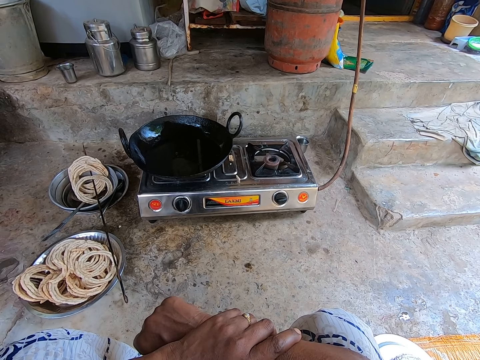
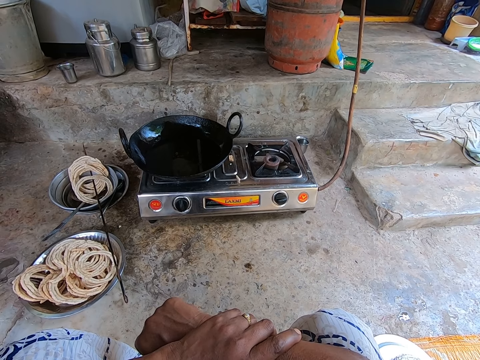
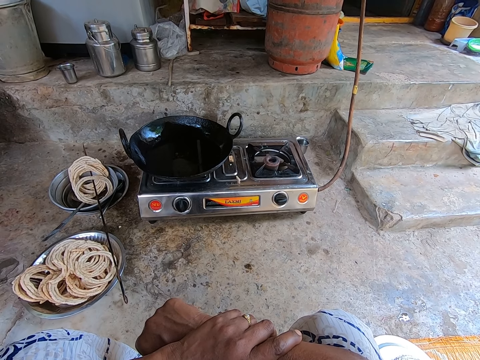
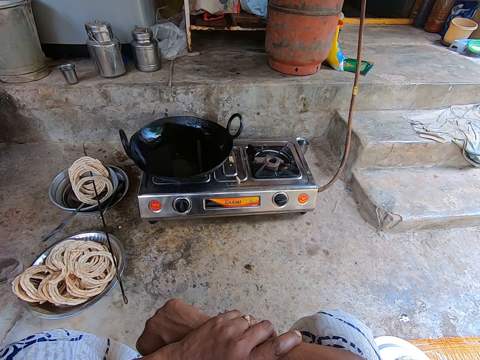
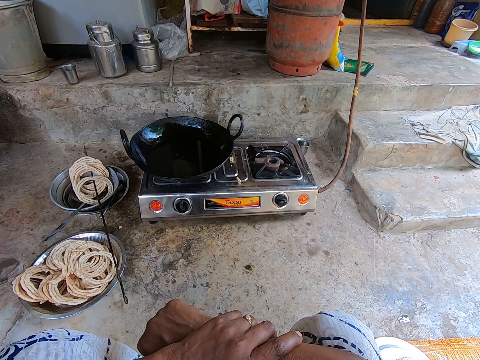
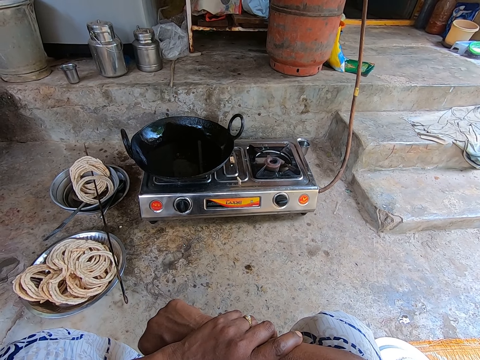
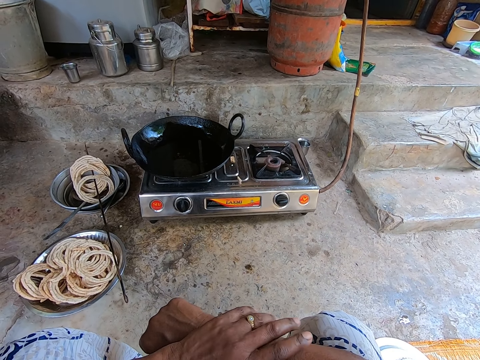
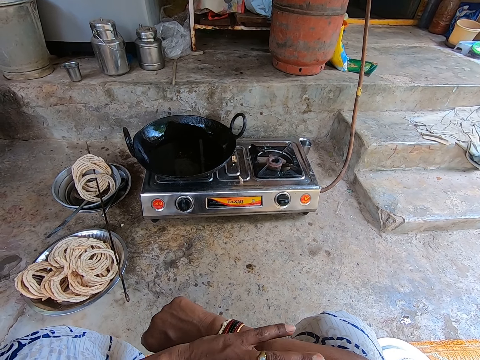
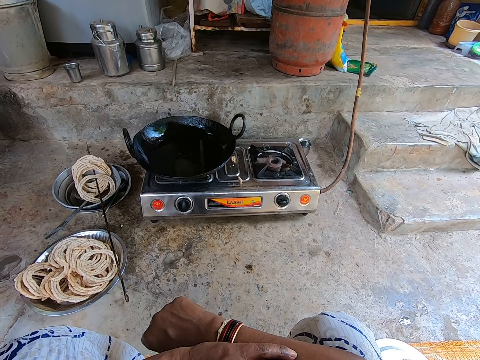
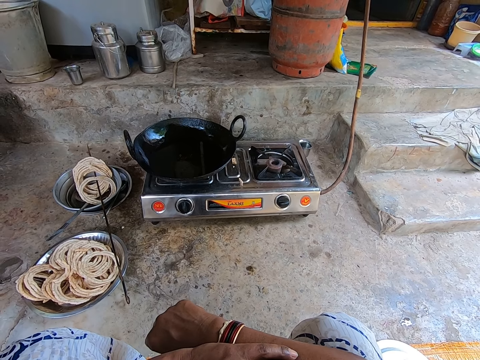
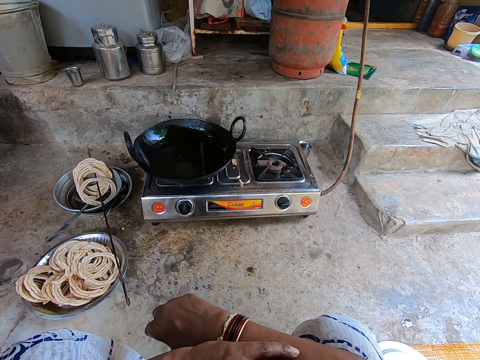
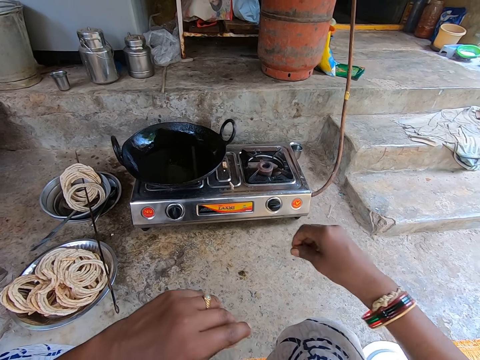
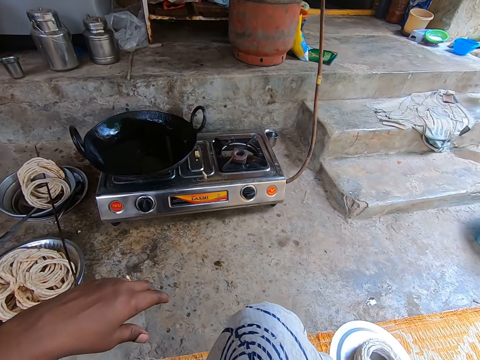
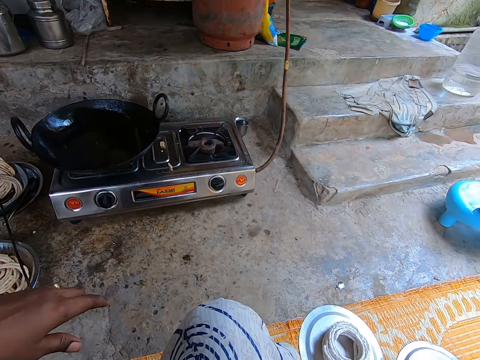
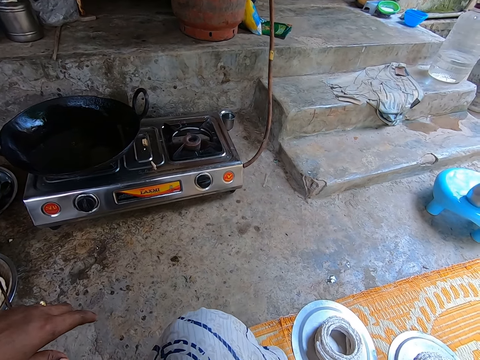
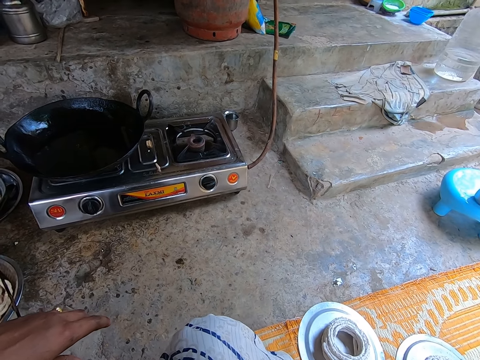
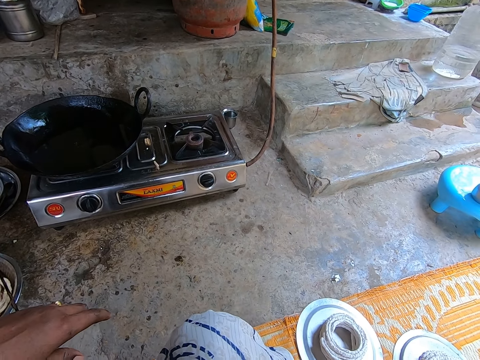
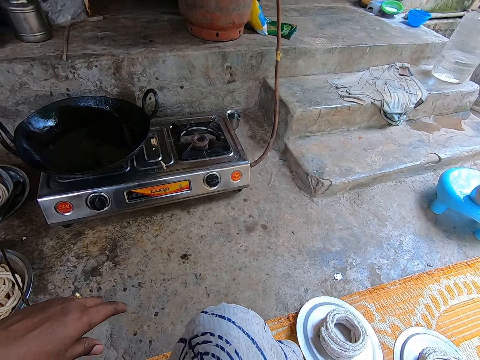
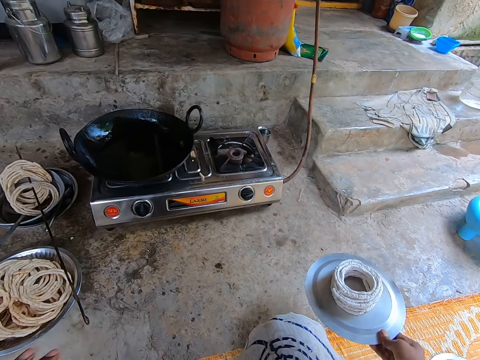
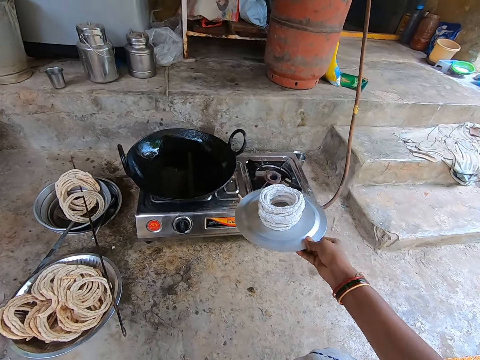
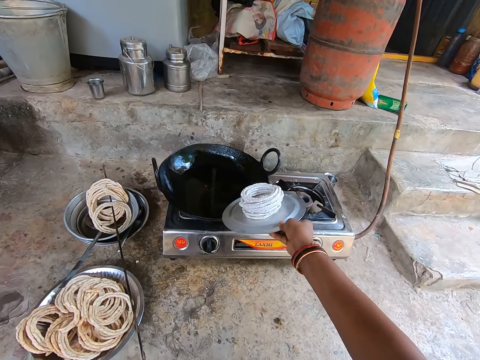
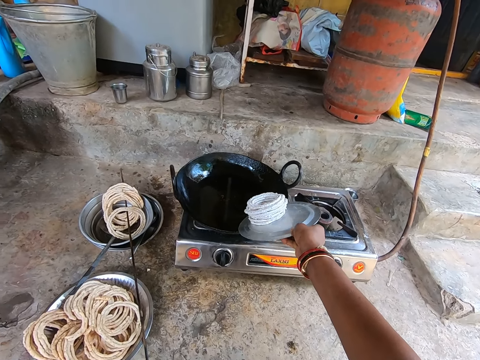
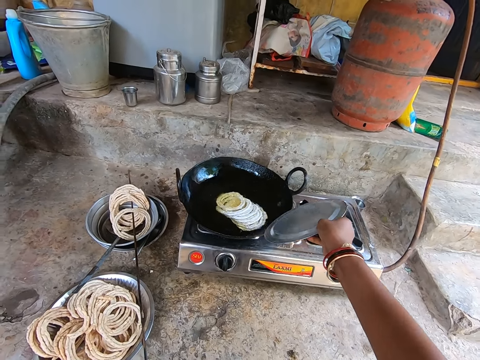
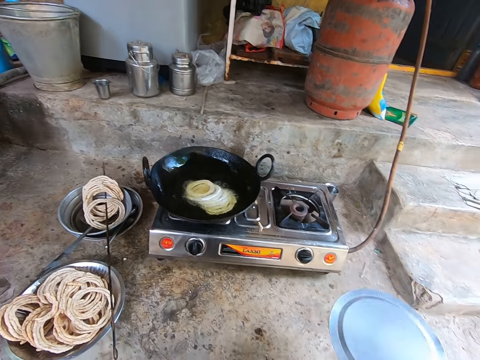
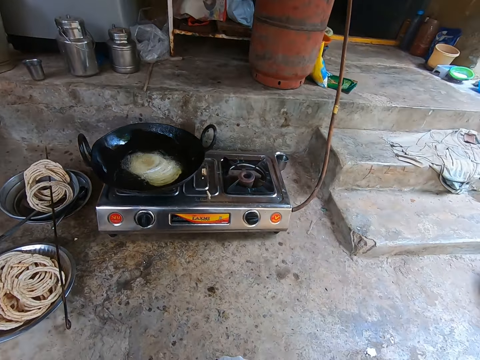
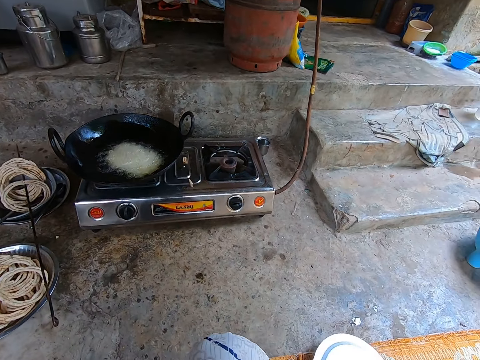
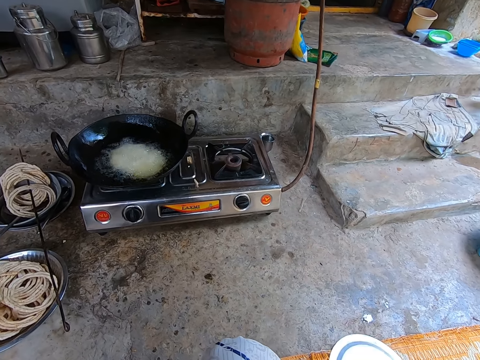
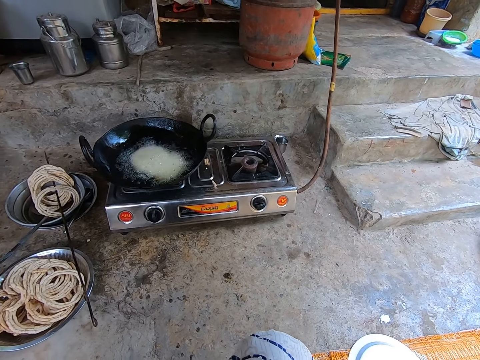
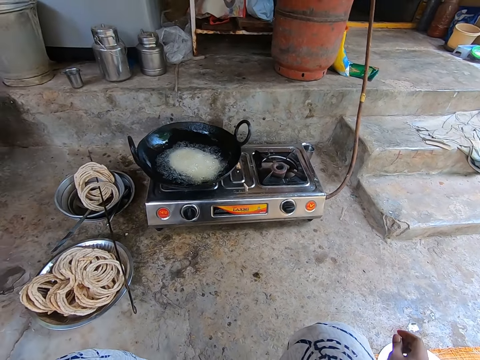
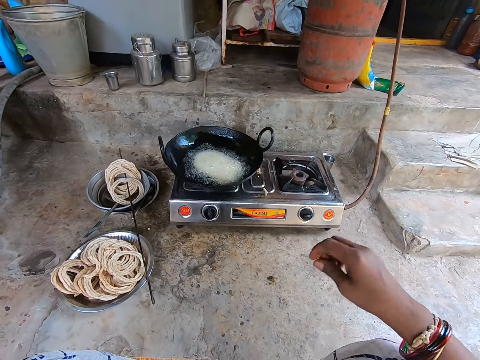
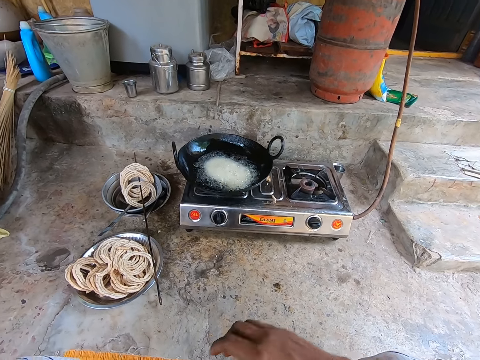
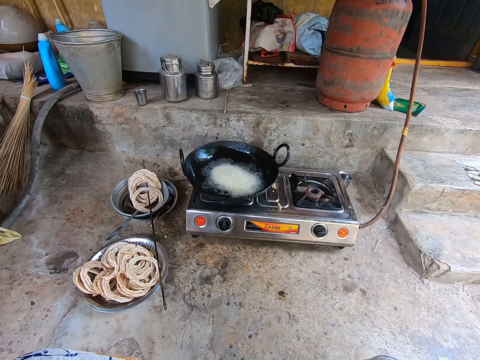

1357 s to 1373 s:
The camera wearer picks the dough rings on the lid. They dip the dough rings in the cooking oil. They place the pot lid on the floor. They cook something.

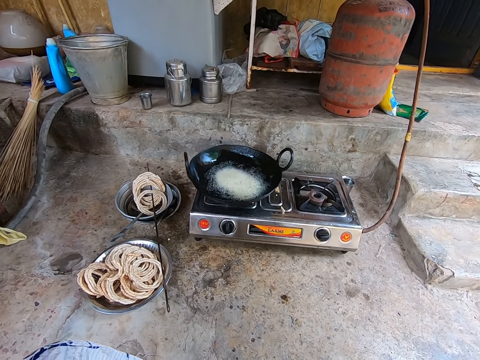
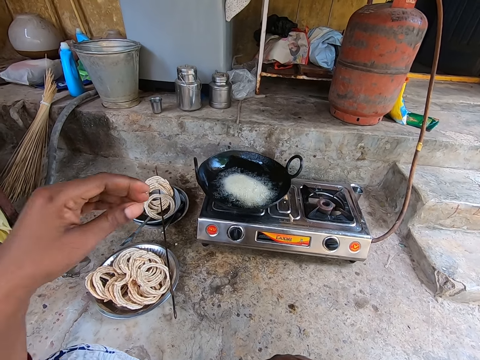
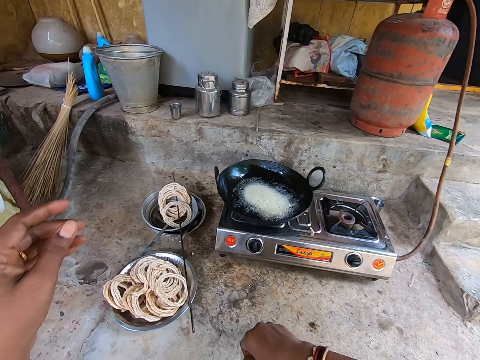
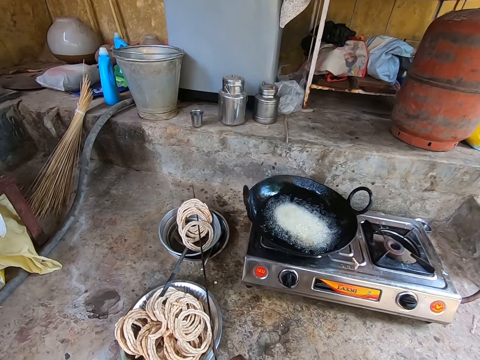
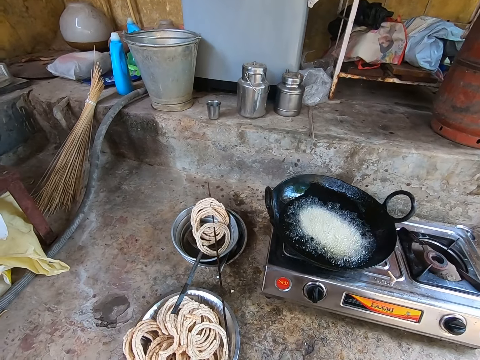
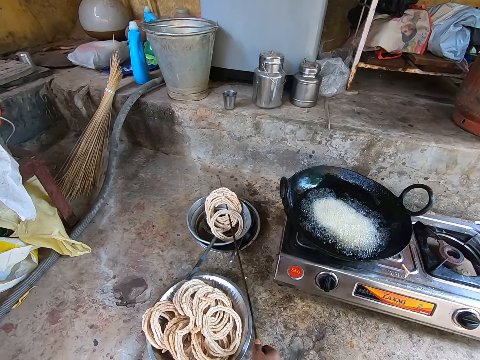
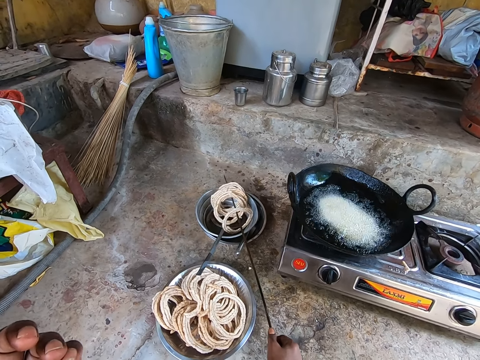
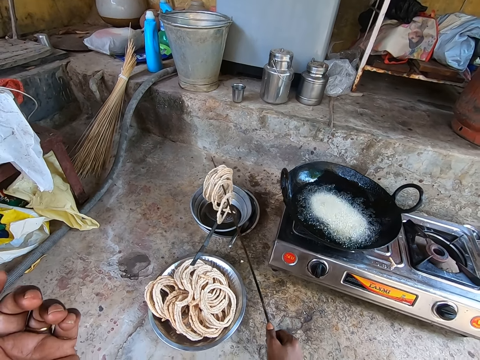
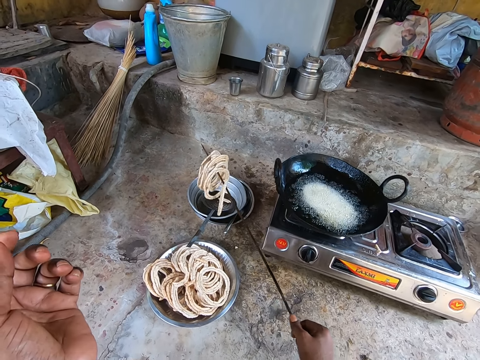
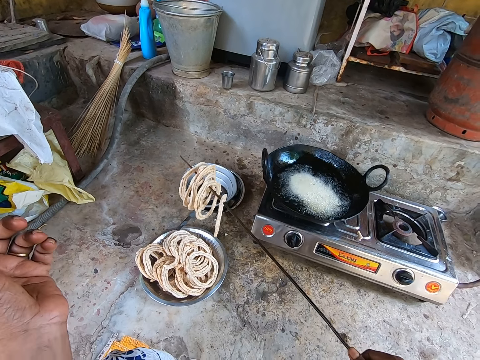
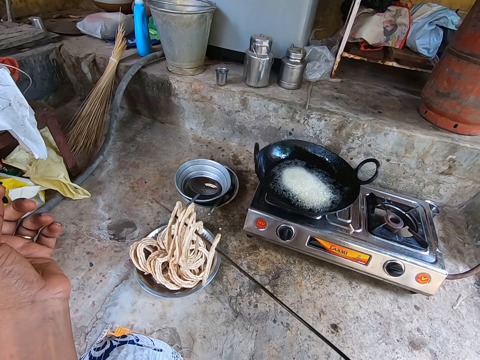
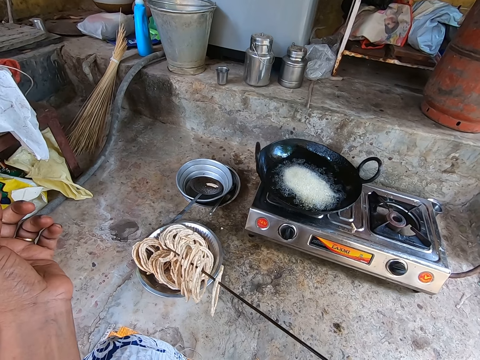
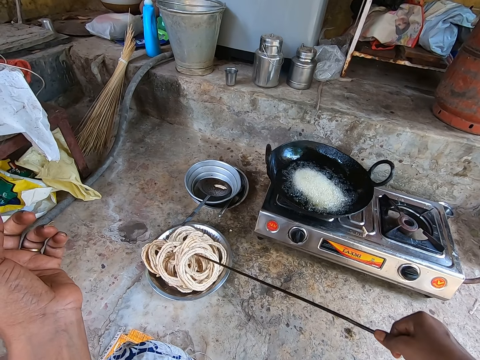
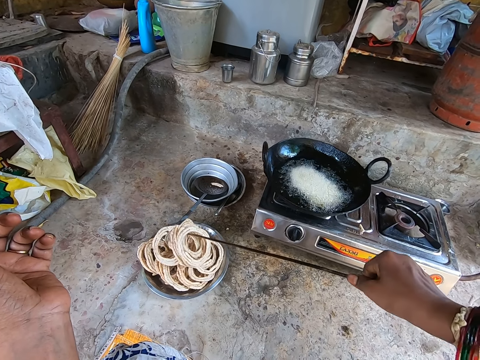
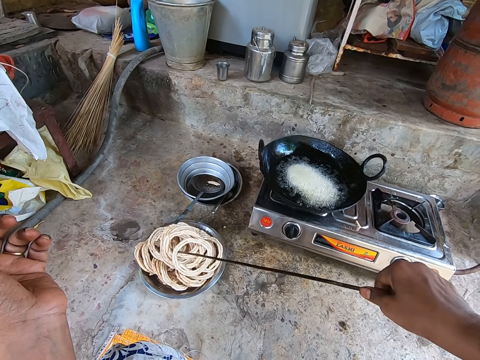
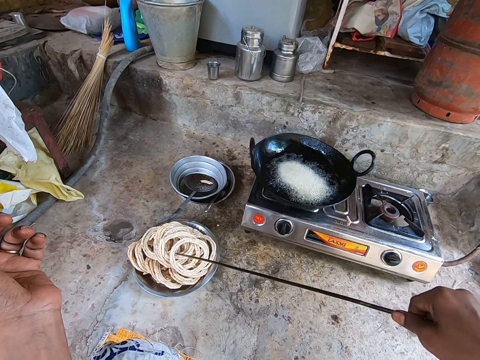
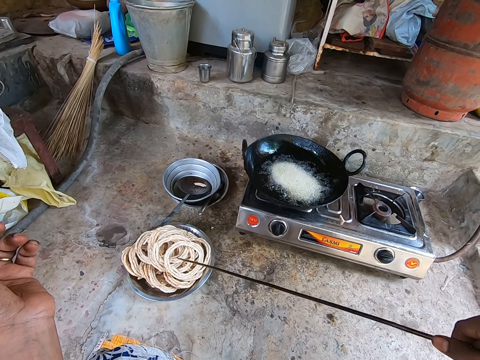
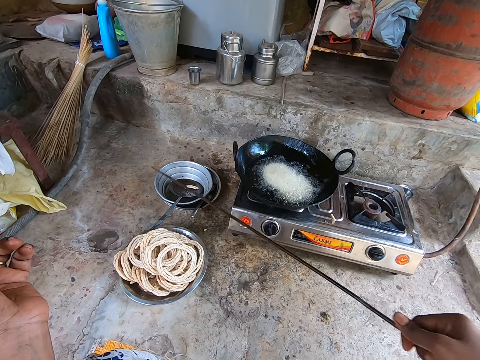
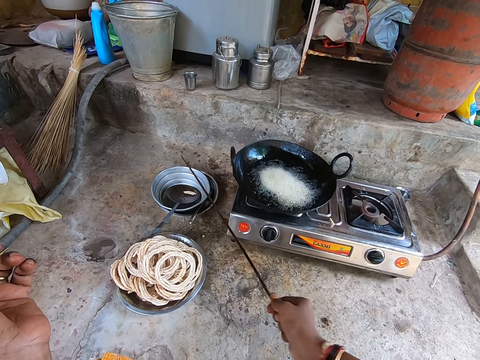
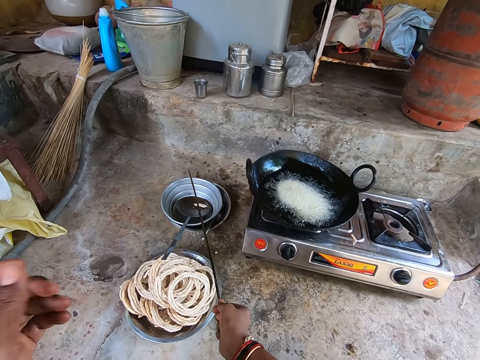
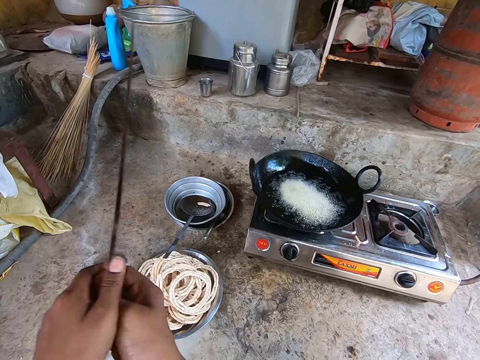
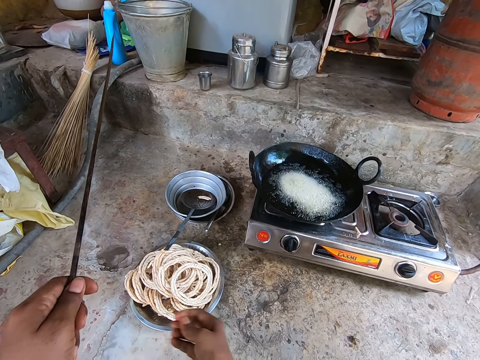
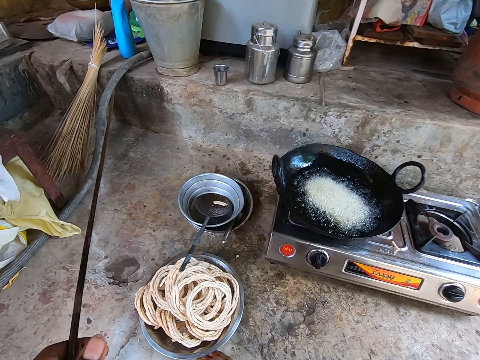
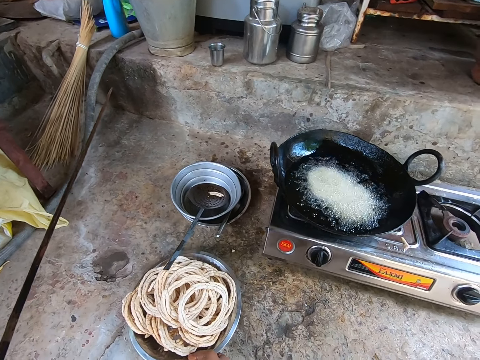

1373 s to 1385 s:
The camera wearer holds the turner hook. He lifts the dough rings with the turner hook. He places the dough rings in the tray. He switches the turner hook to his left hand.
